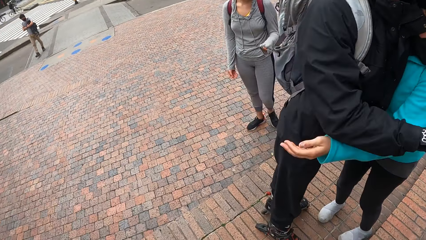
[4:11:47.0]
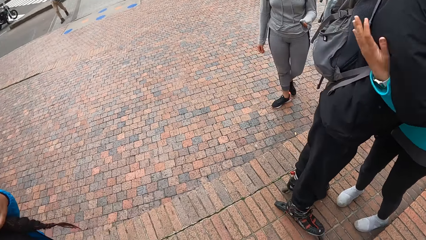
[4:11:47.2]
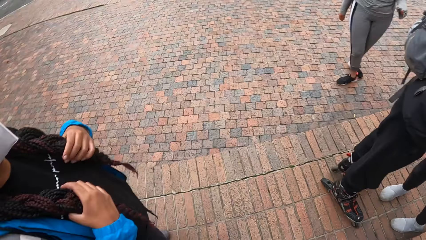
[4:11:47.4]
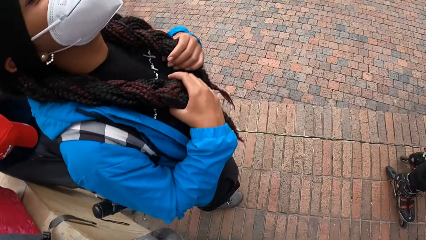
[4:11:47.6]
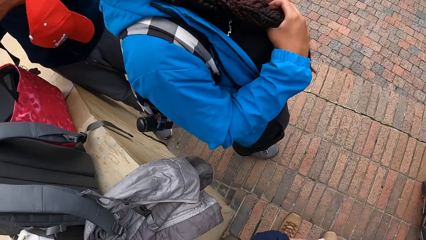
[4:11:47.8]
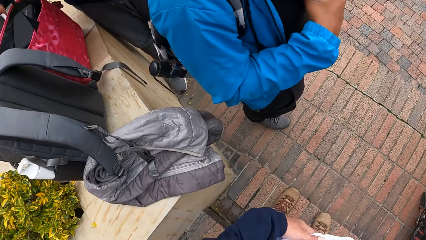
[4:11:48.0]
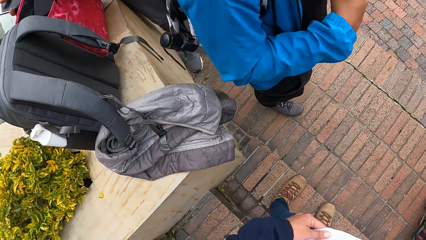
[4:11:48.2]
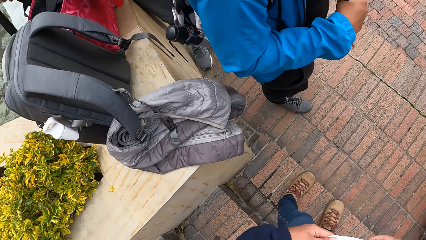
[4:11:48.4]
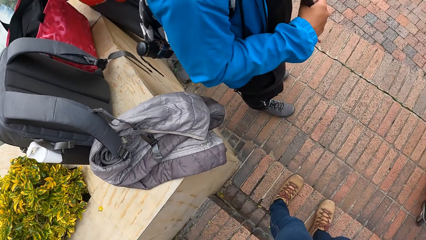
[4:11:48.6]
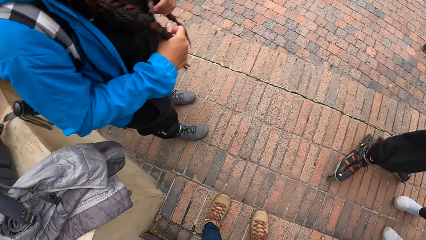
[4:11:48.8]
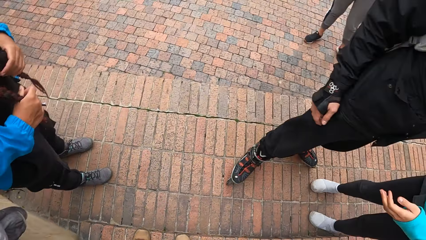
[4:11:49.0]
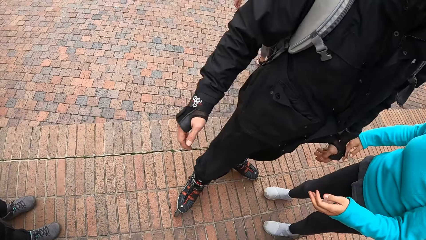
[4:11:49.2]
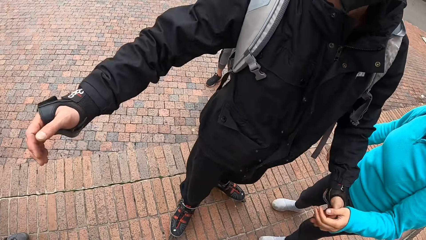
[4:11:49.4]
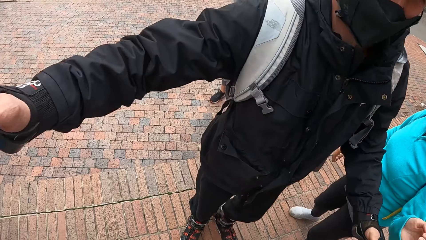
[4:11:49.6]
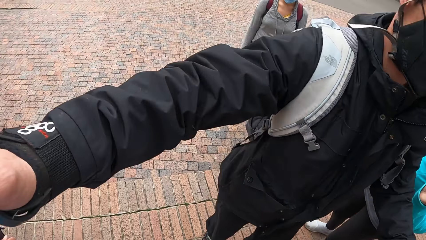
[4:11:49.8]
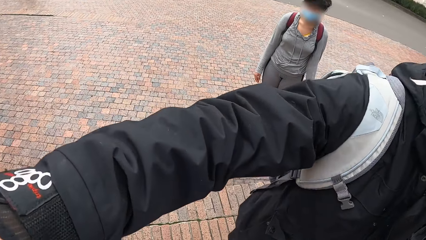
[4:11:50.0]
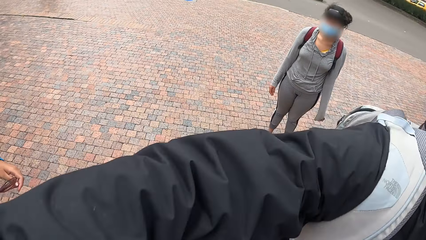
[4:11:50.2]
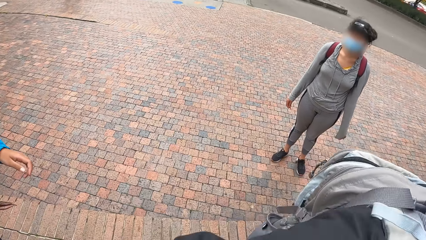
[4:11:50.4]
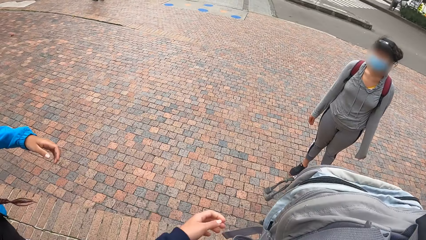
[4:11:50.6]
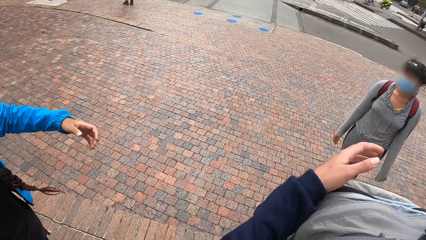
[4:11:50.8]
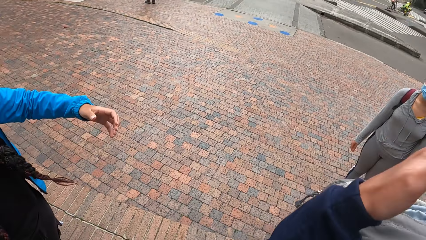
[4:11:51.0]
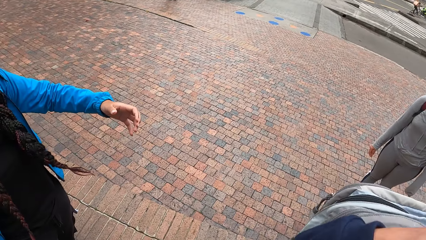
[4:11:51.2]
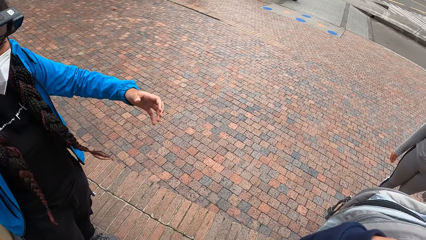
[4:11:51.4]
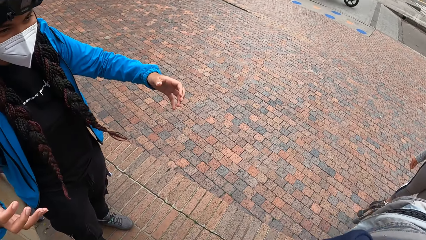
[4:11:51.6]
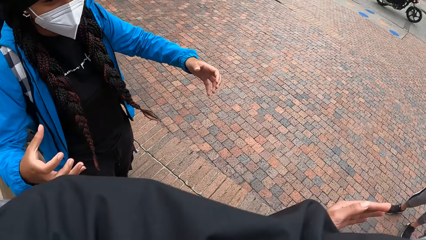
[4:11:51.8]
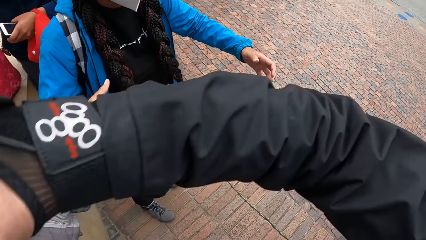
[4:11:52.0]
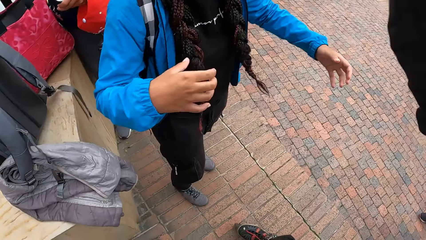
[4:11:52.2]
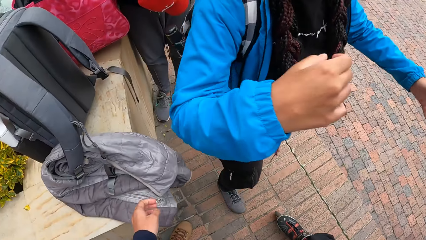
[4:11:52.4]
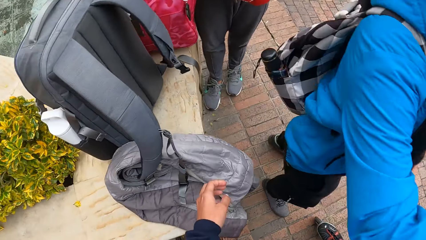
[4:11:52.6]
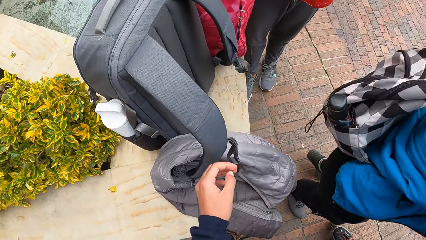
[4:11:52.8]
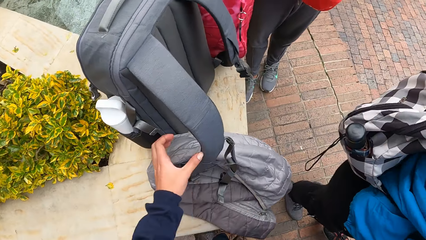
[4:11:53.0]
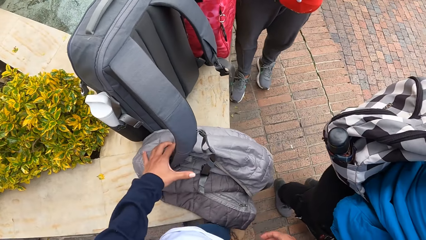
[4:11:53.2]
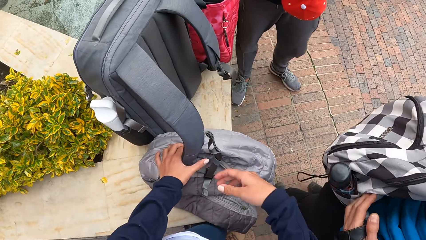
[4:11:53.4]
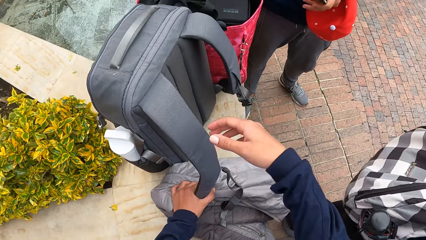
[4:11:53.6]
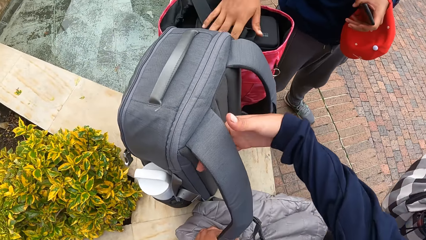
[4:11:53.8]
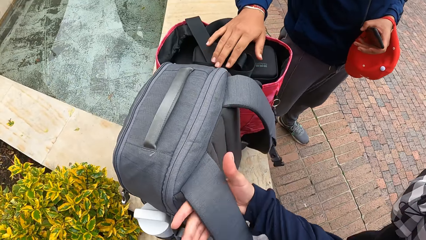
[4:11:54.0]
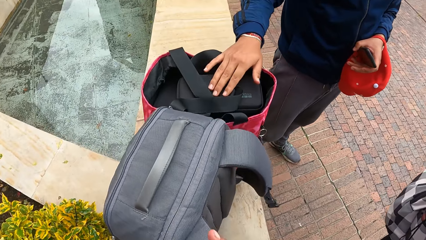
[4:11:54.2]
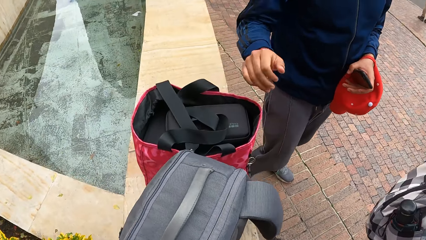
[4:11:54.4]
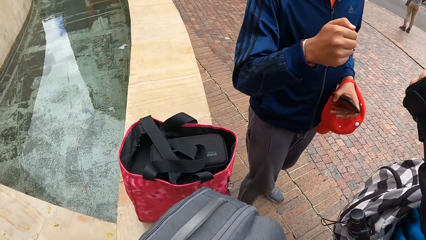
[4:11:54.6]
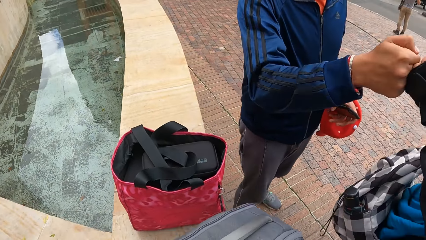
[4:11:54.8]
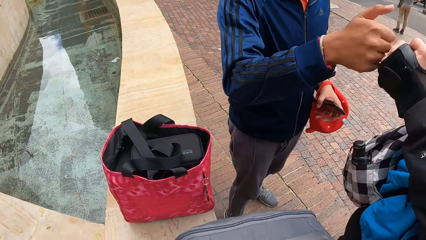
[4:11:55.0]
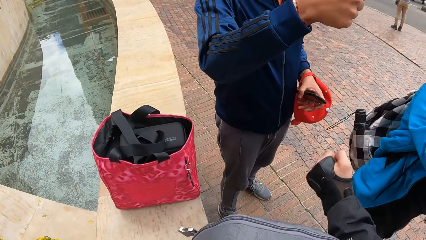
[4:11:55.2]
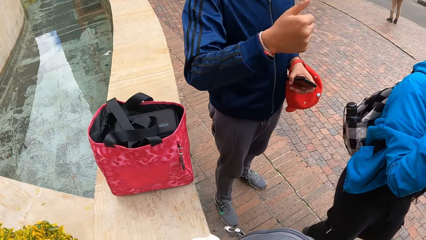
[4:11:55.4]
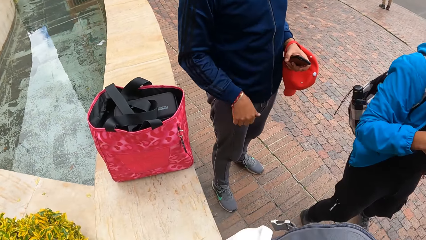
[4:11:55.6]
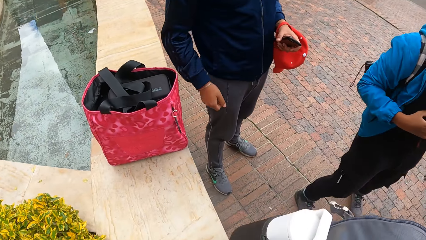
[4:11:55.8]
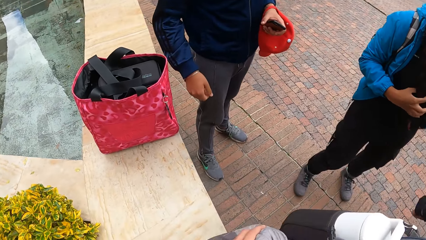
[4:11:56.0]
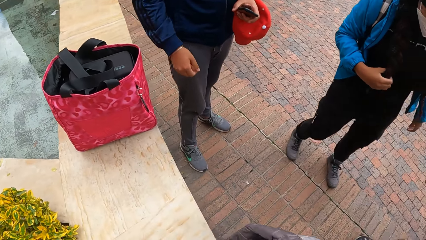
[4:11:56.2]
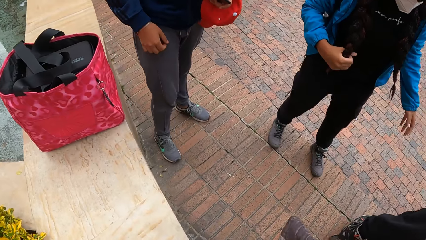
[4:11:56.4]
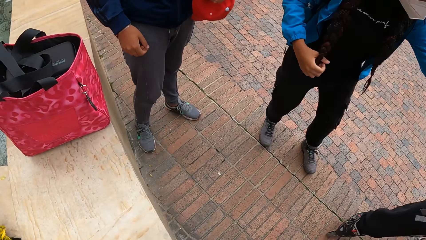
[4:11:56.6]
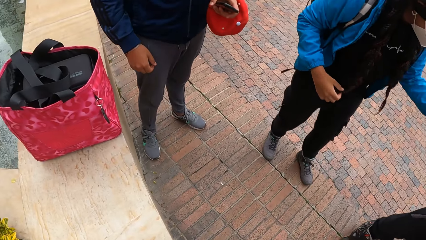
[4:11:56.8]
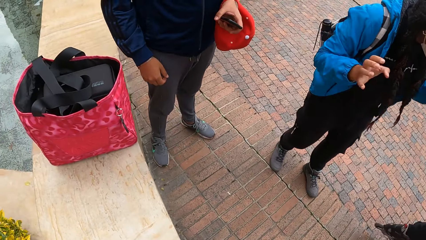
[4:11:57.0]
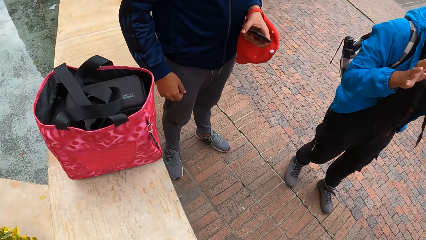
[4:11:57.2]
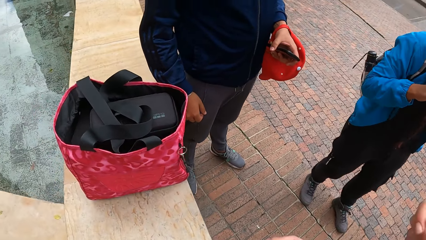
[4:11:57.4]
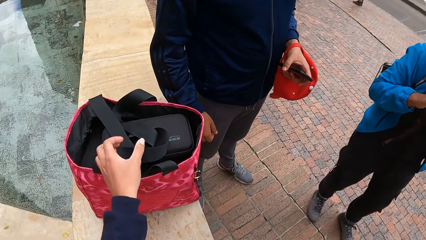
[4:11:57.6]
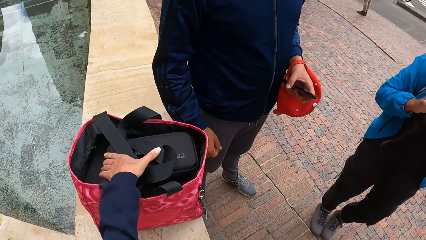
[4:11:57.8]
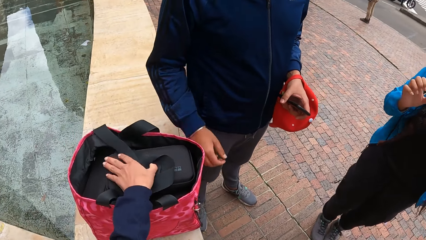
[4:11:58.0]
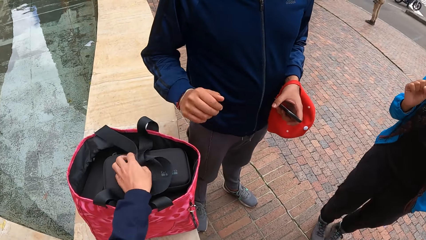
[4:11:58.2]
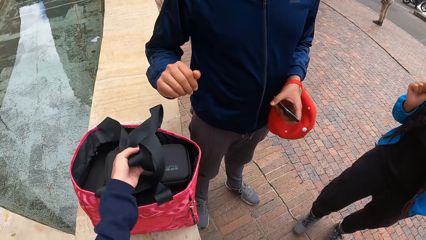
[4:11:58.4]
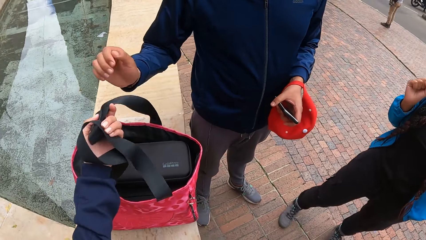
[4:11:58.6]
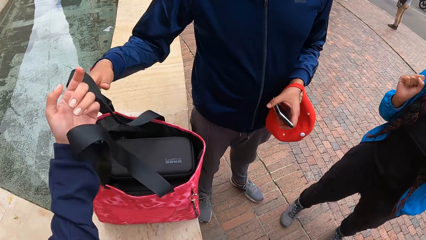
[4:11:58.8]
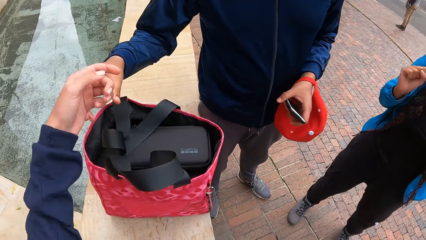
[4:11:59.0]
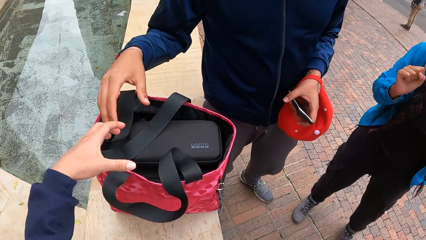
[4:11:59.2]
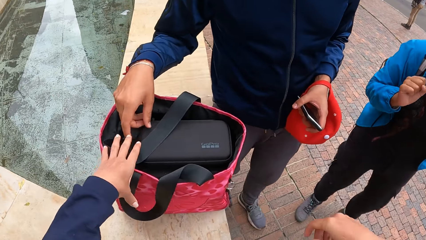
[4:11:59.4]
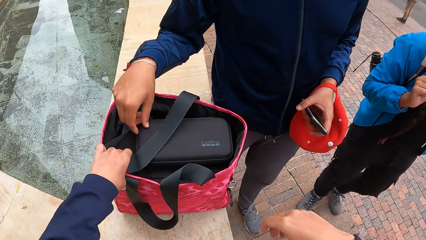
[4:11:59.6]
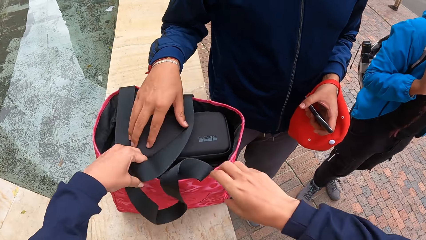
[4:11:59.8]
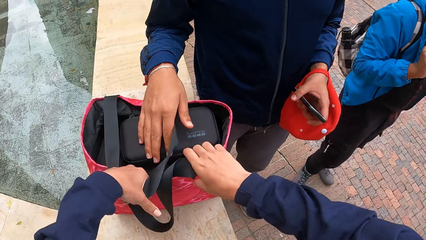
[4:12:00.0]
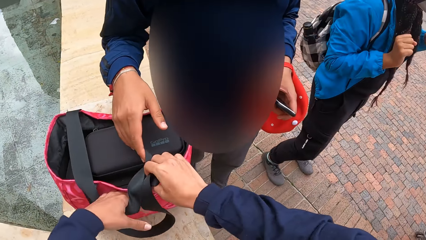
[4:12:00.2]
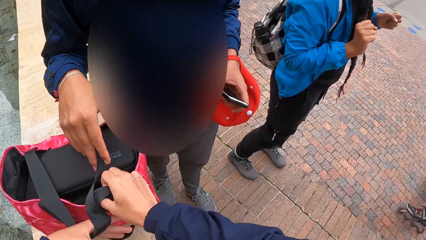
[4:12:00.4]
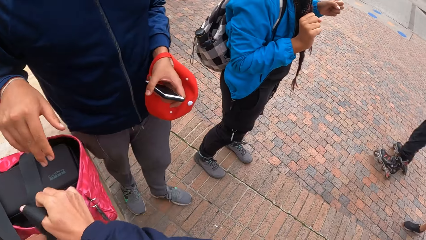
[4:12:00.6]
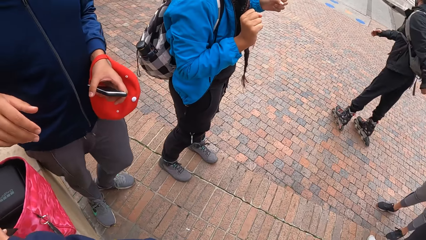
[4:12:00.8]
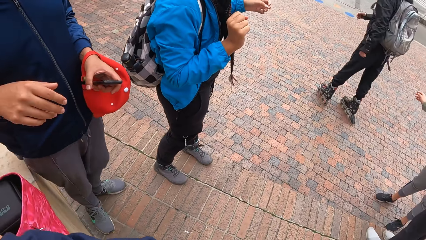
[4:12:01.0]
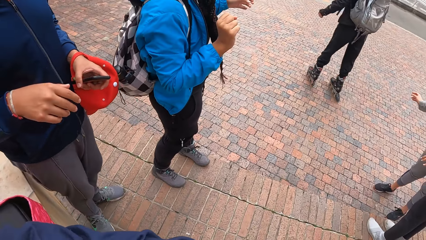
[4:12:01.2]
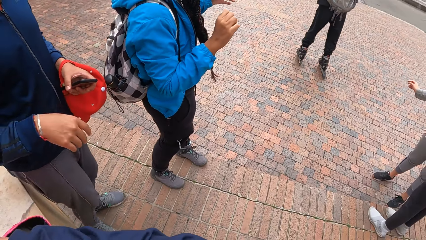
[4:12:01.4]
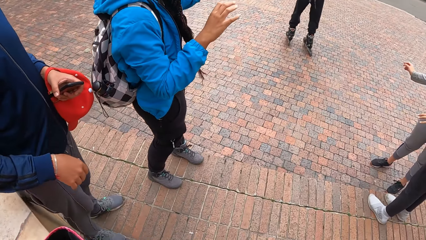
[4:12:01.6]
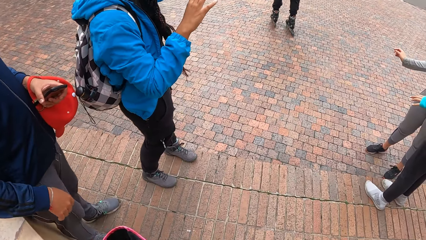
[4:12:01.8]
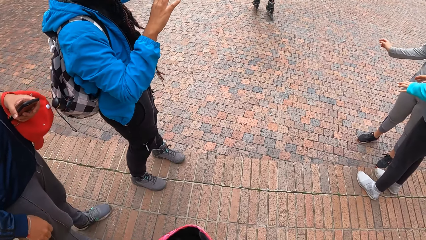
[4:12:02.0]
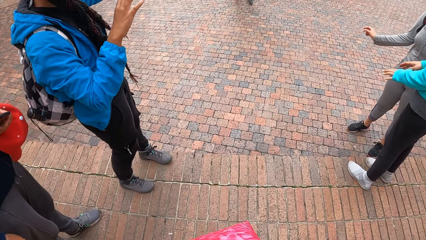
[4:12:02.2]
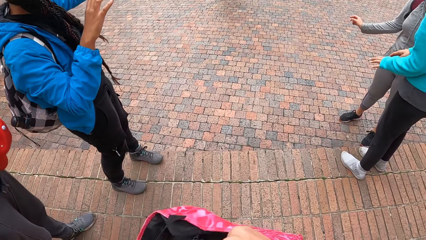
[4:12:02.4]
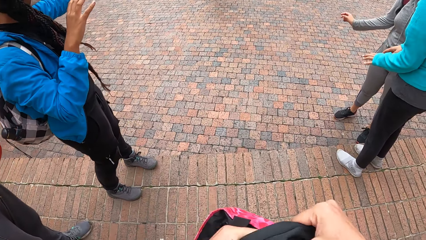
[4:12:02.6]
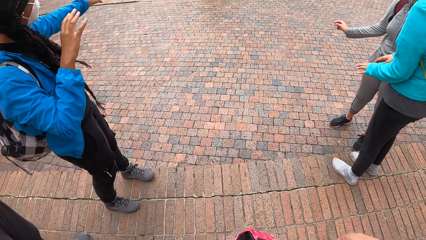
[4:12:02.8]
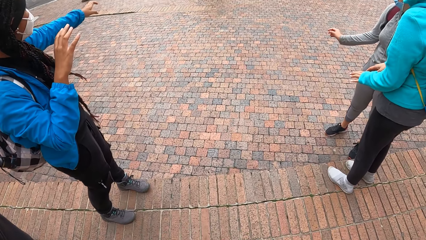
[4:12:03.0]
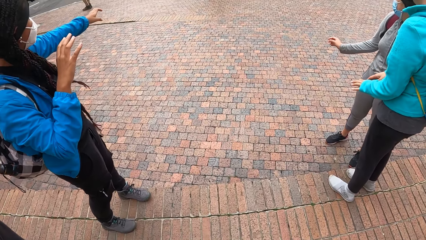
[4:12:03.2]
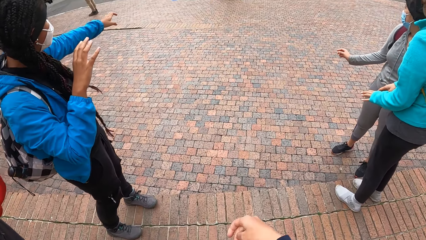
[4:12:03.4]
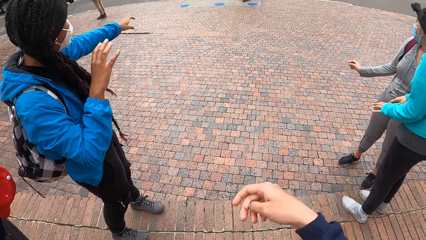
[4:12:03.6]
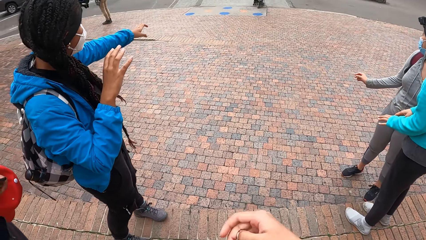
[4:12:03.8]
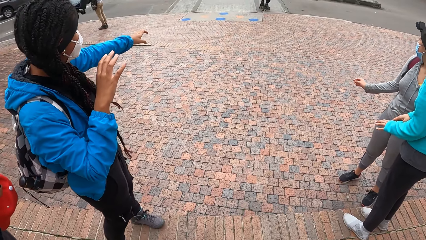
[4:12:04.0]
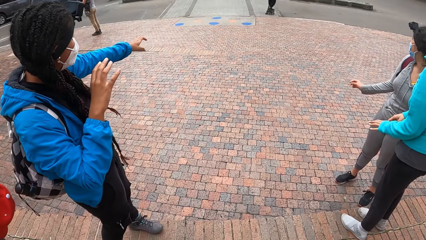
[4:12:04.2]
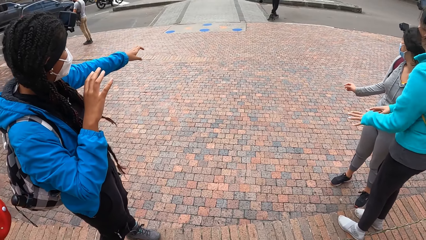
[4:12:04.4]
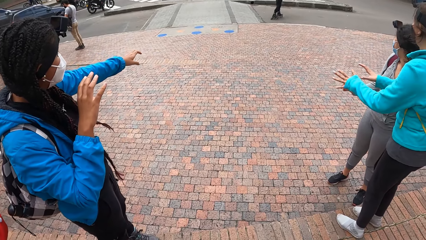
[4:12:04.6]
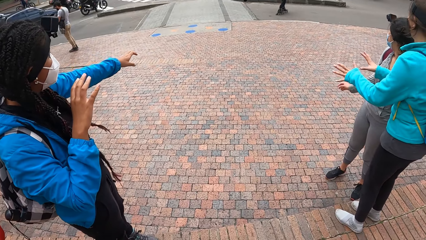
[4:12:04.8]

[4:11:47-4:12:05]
A man hugs a woman. The man hugs the camera wearer. The man hugs another man. The man hugs another woman. The man hits knuckles with another man. The camera wearer picks a bag from the pavement with her right hand. She touches the handle of the bag on the floor with her left hand. The man skates across the road. The camera wearer picks up and carries the bag on the floor with both hands.
